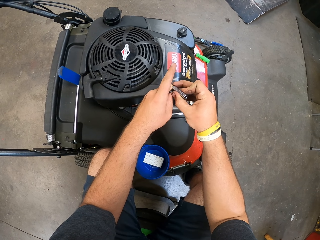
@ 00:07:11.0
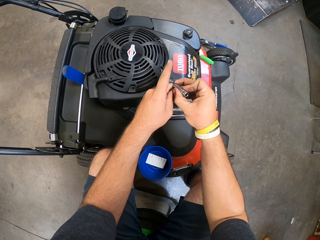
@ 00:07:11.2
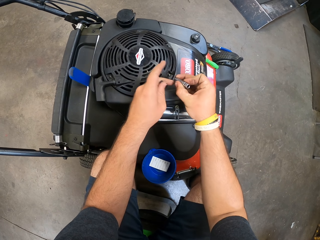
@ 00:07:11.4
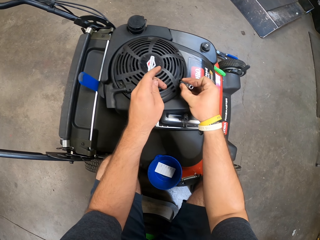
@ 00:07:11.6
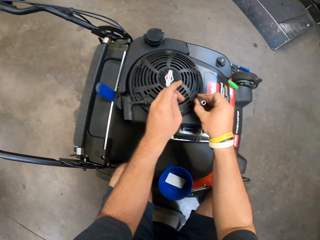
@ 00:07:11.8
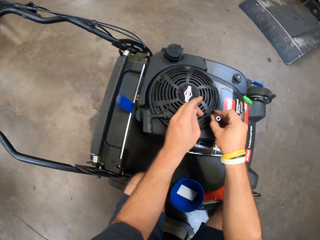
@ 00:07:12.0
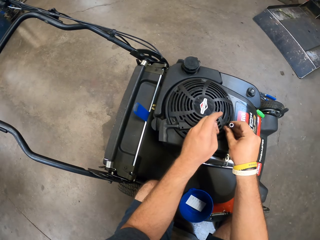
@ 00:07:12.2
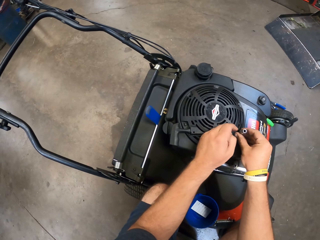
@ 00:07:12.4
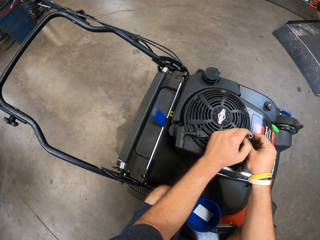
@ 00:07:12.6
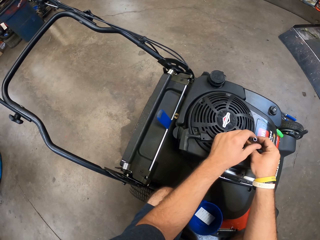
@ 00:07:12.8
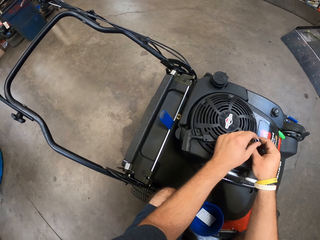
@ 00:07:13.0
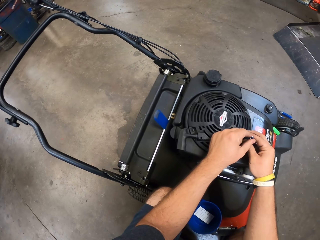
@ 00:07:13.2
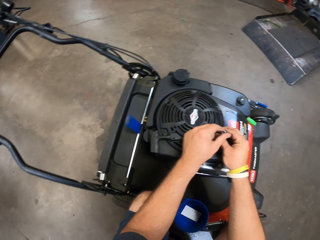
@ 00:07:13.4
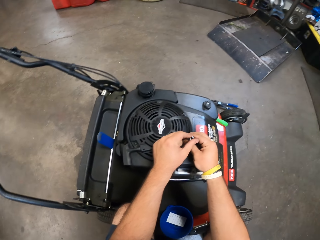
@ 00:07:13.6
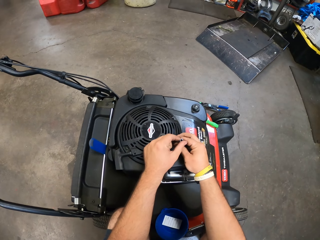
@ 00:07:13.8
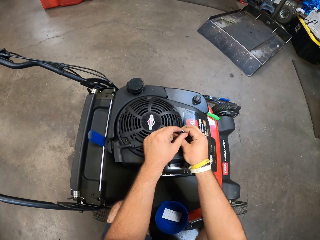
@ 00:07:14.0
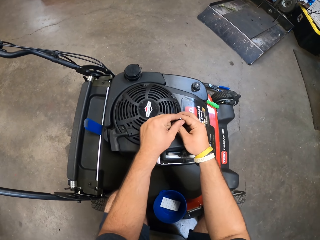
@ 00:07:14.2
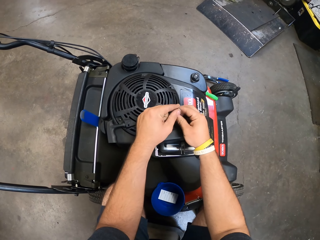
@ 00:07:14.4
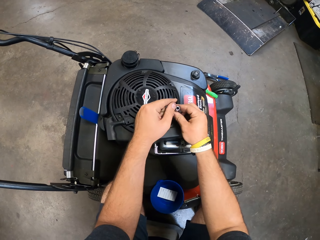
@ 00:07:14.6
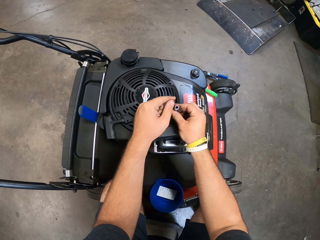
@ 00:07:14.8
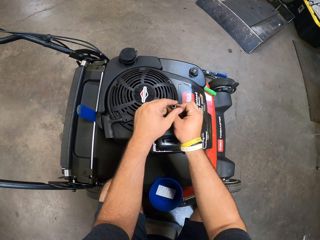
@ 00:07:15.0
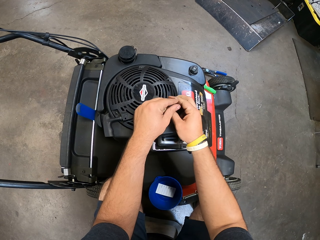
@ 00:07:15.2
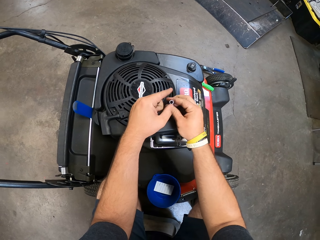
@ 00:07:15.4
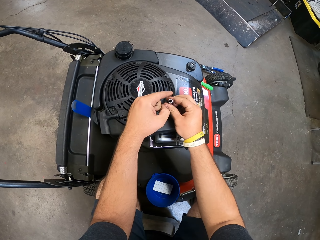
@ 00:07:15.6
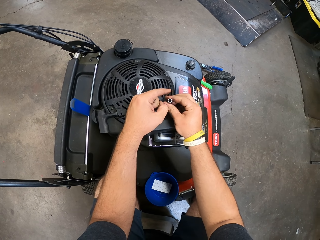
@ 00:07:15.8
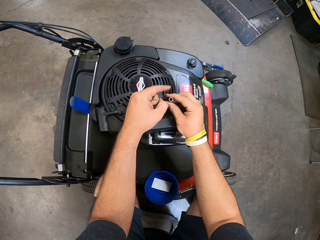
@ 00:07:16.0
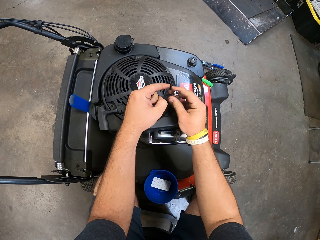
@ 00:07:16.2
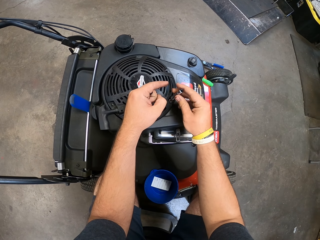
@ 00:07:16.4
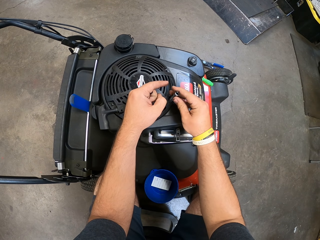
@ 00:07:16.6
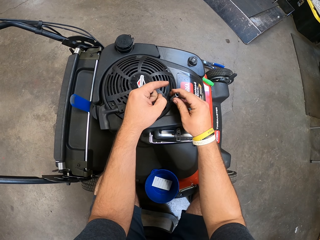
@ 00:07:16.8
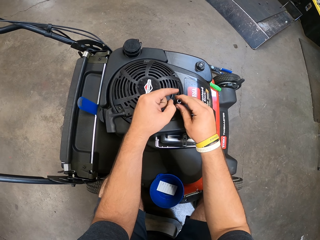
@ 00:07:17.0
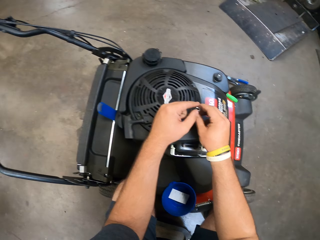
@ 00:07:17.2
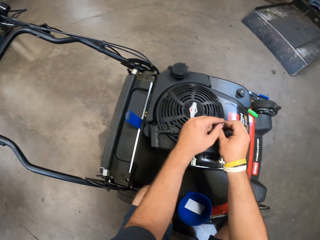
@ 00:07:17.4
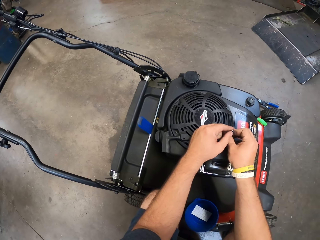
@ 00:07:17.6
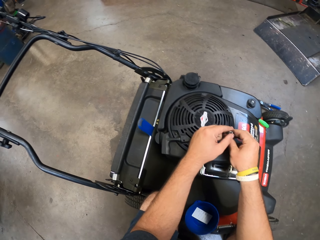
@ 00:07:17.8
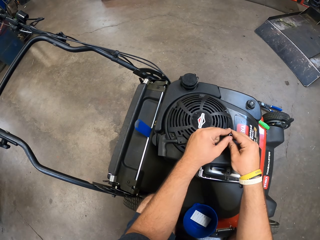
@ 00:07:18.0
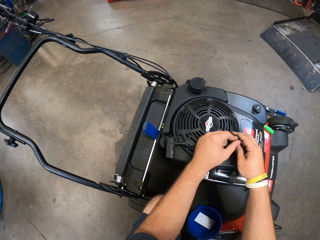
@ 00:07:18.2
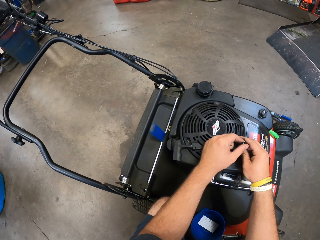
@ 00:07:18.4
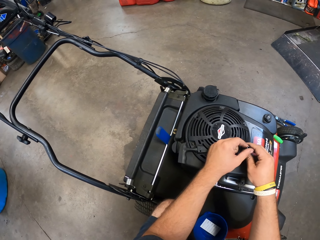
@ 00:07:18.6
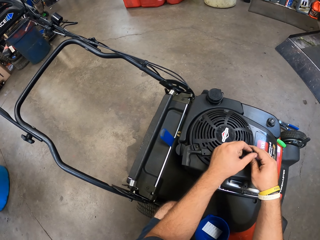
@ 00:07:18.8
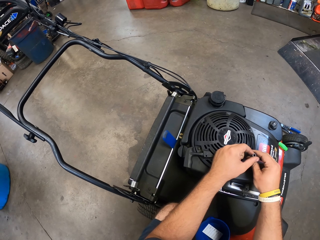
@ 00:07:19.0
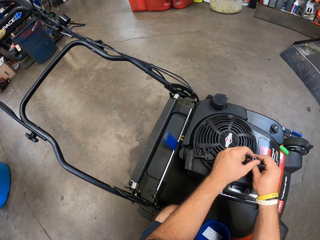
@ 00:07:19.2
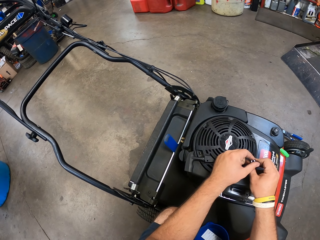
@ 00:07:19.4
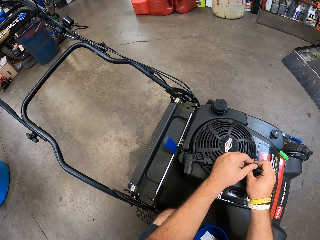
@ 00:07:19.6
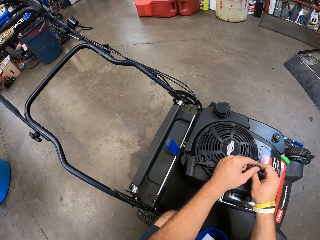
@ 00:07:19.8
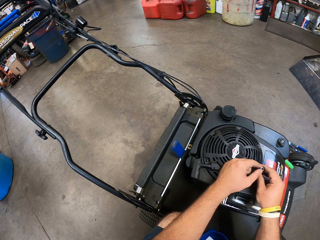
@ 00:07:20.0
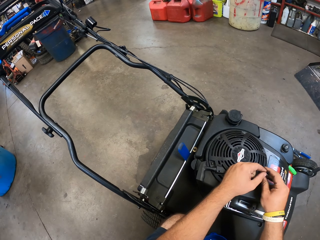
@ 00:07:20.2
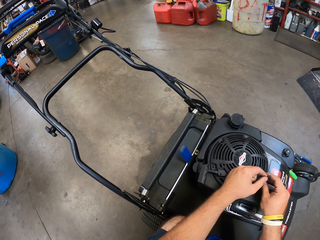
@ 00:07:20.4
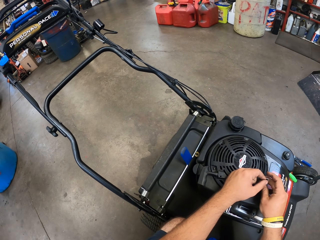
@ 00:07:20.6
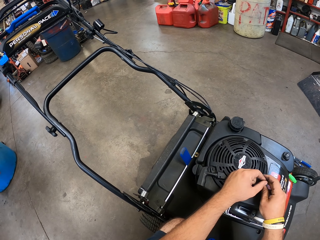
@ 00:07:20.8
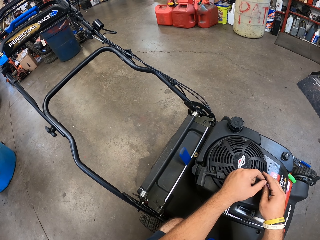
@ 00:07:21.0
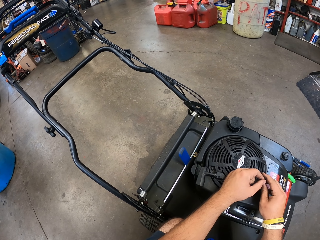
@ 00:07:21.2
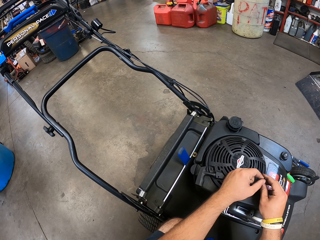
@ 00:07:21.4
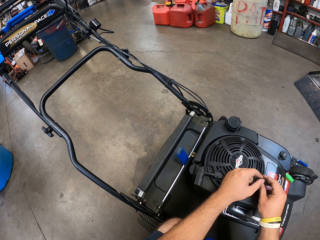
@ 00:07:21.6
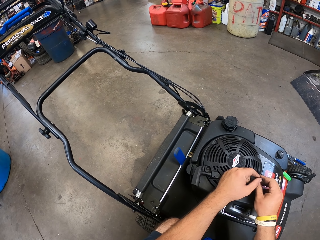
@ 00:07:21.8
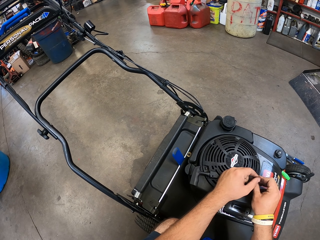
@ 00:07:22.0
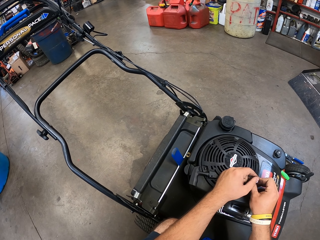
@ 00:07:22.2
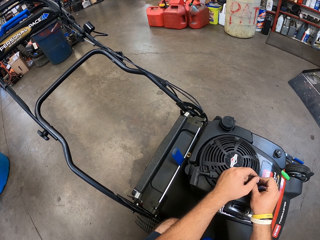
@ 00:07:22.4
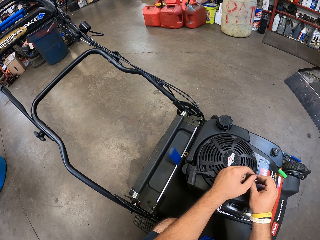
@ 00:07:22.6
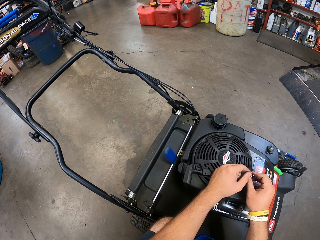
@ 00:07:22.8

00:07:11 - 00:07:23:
The camera wearer fixes the nuts or spare part together. They fix the nut into the engine.

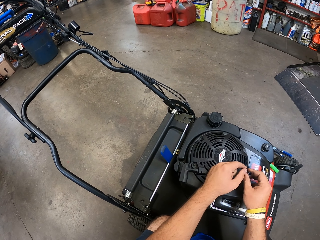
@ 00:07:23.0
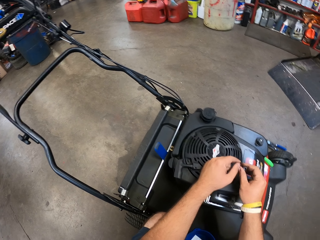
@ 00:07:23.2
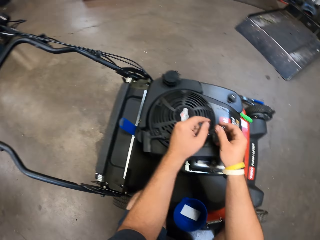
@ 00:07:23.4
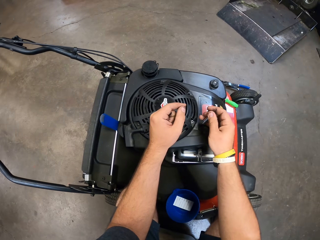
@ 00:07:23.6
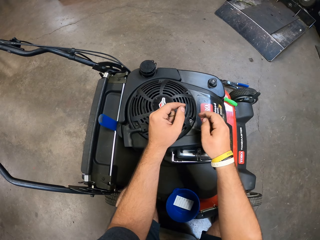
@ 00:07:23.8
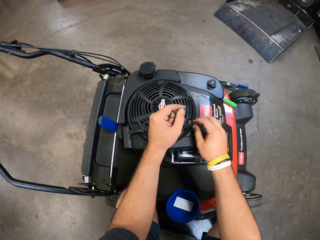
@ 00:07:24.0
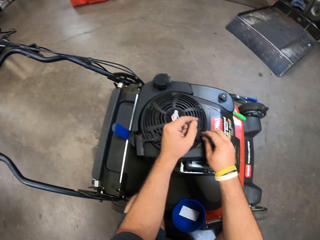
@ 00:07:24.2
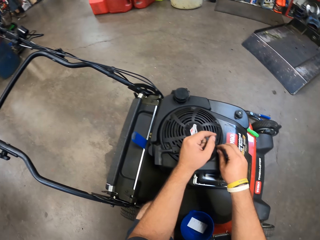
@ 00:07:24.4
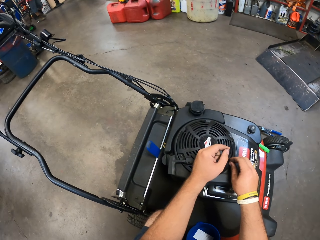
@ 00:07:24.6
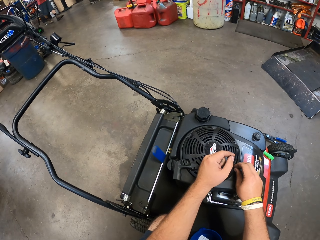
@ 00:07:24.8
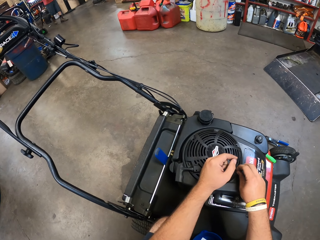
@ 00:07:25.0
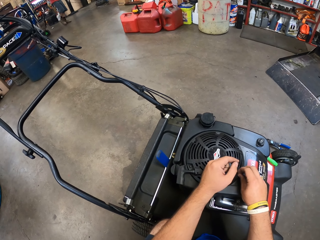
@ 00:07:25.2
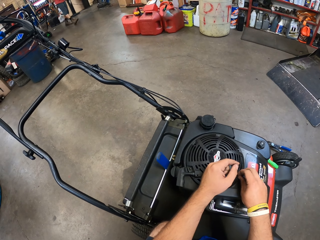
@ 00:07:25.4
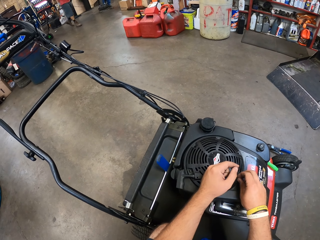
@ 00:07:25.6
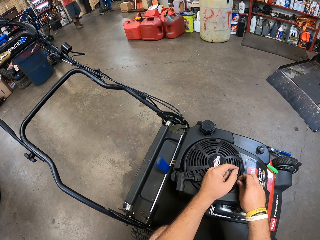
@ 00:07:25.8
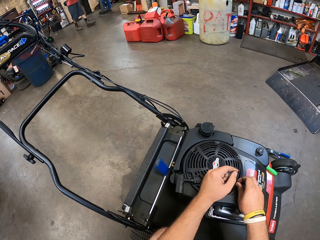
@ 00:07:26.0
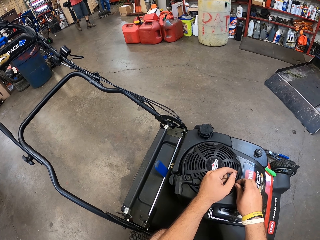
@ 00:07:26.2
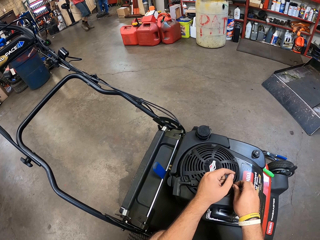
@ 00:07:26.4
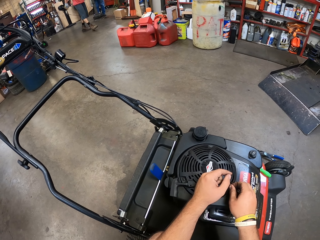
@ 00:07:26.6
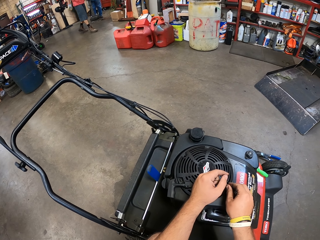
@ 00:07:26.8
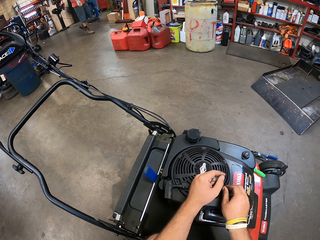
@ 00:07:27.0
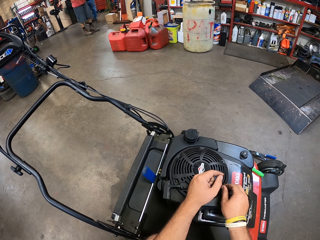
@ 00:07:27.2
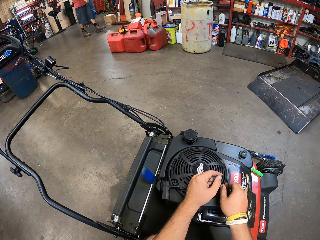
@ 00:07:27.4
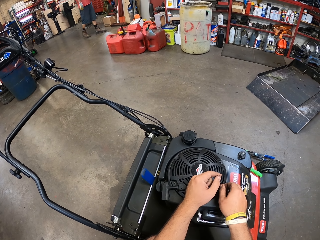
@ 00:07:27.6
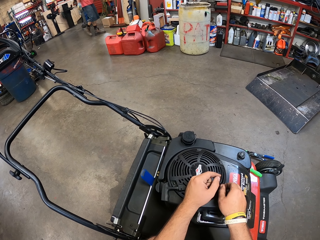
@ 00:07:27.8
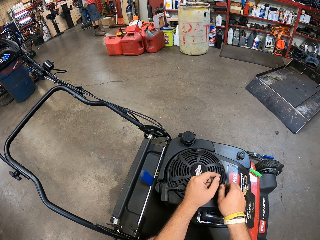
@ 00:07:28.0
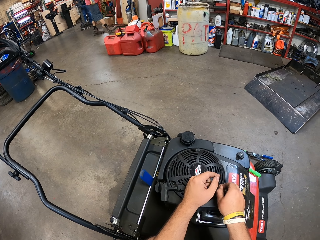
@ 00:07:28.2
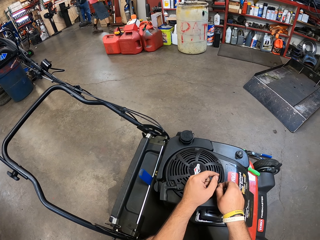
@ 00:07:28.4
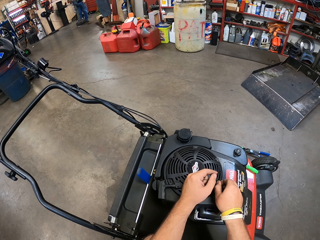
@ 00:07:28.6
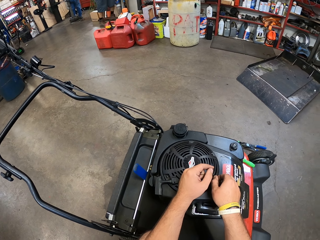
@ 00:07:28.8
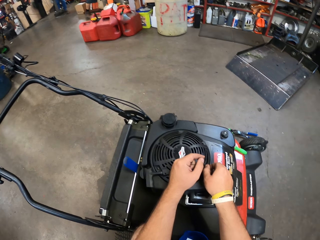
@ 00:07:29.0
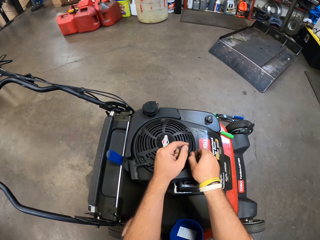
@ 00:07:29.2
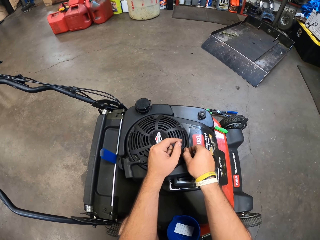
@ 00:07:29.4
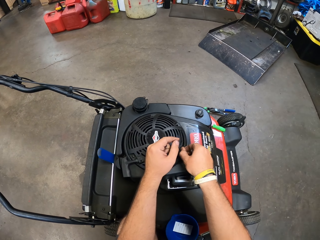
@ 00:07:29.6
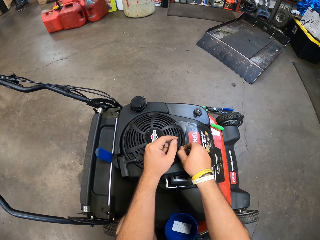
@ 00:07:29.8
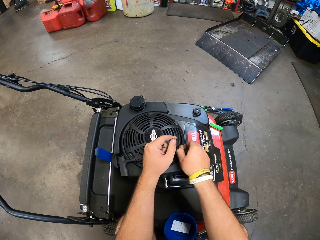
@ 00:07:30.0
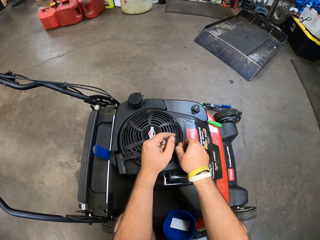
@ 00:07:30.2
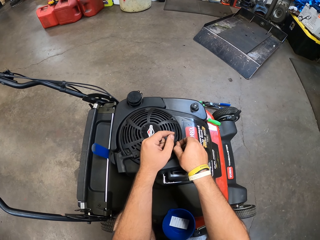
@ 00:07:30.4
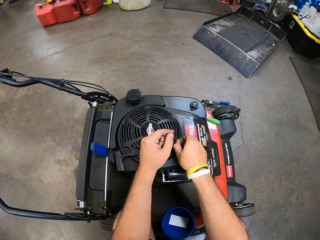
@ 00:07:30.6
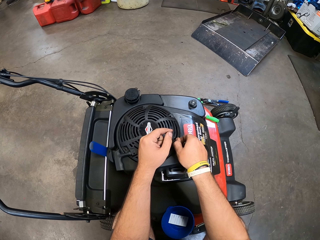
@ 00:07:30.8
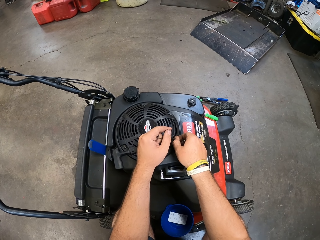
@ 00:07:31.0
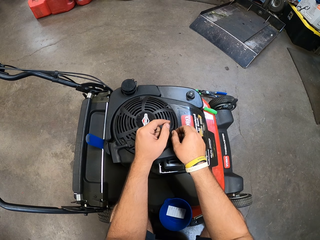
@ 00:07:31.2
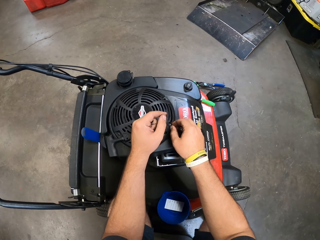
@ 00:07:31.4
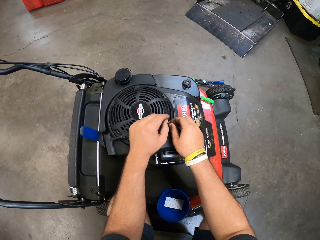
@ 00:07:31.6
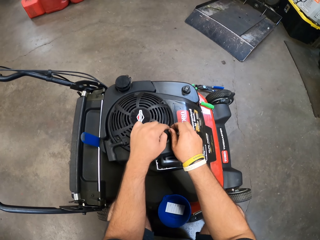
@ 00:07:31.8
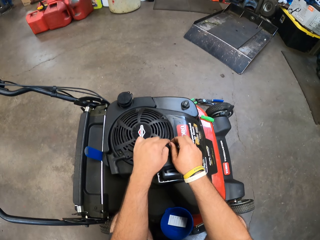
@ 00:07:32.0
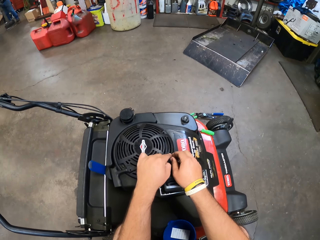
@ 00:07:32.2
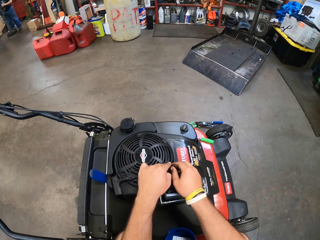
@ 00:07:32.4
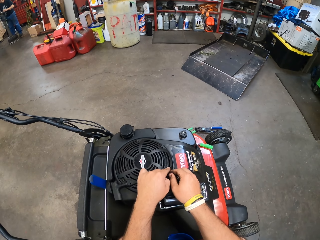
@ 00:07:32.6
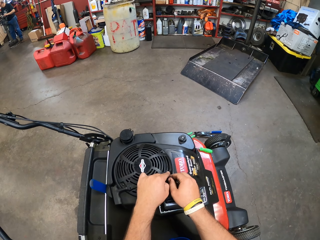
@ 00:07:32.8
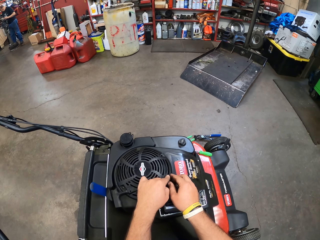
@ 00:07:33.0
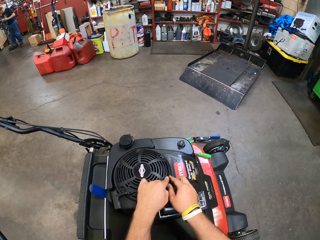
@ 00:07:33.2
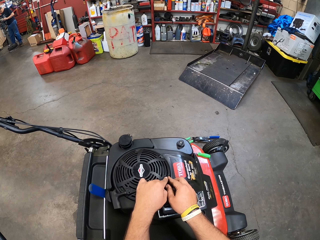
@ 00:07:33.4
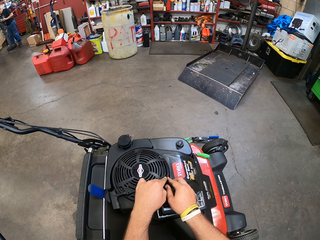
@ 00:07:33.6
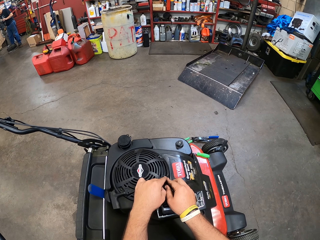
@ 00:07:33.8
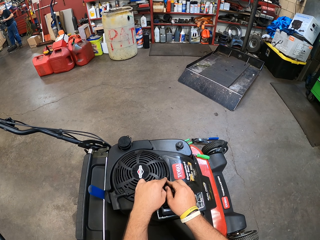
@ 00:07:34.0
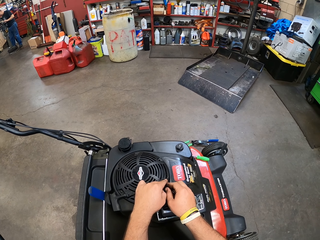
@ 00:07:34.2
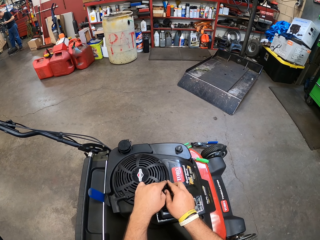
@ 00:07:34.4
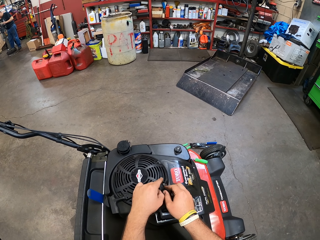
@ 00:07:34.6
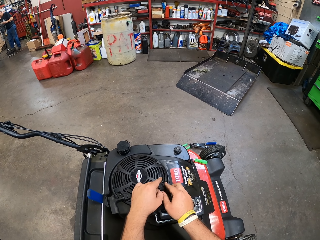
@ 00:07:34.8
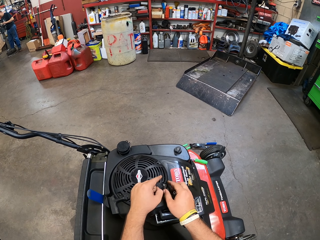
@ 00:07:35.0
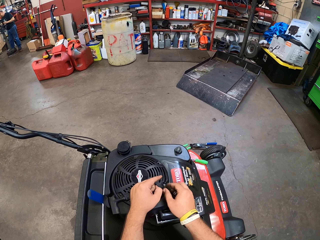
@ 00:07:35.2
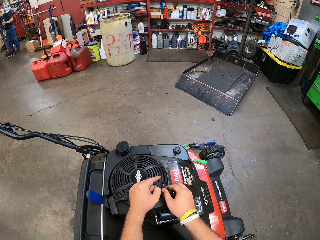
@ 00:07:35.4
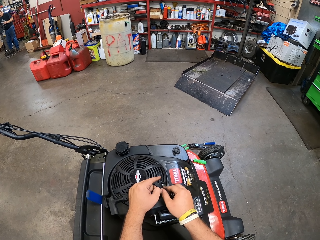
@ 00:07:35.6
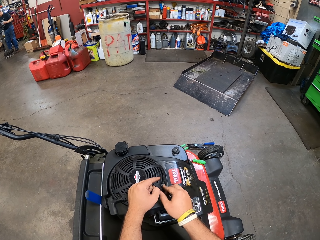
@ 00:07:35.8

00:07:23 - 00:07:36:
A person walks around. The camera wearer fixes the spare part.
